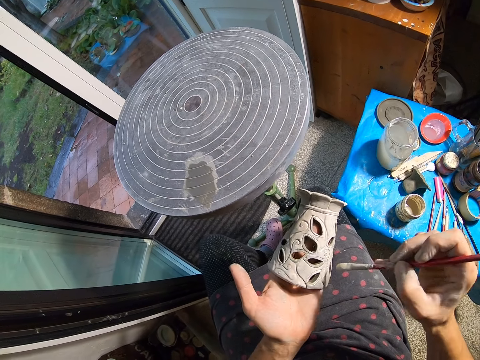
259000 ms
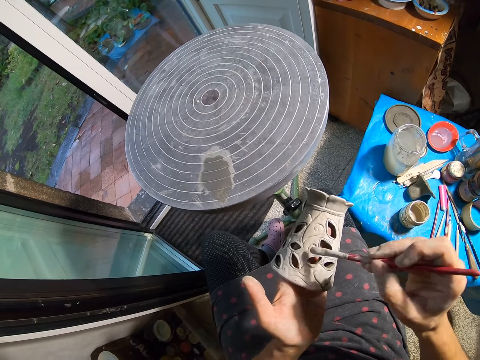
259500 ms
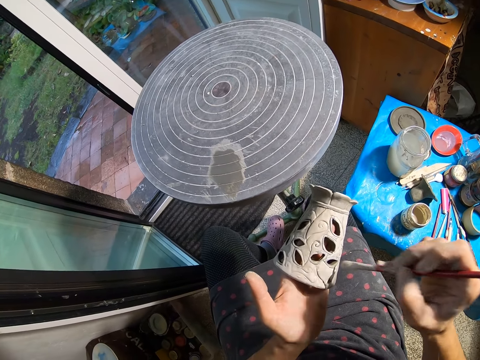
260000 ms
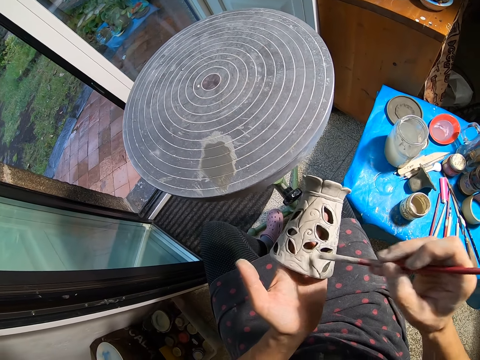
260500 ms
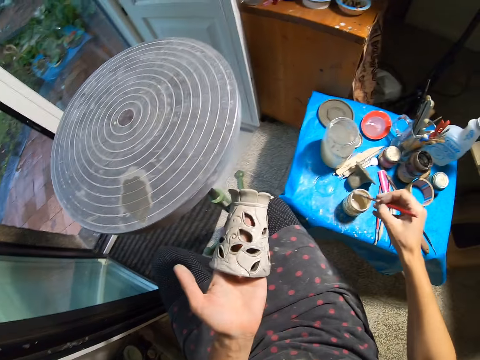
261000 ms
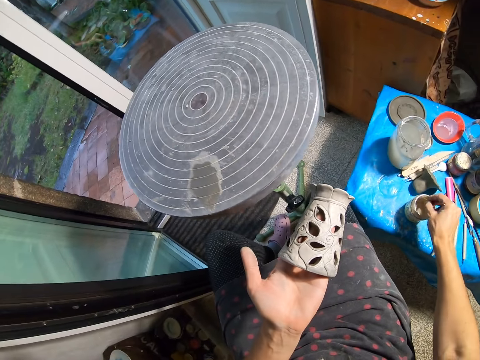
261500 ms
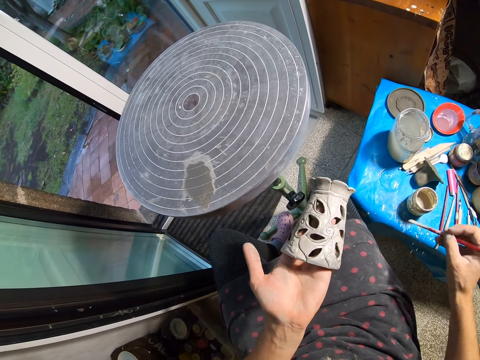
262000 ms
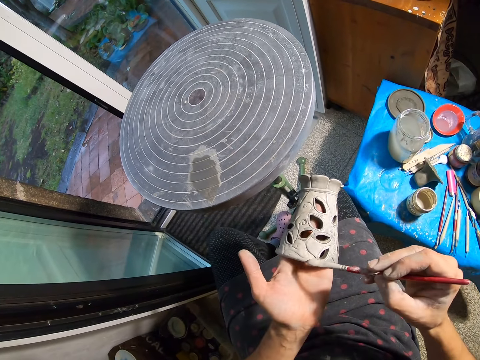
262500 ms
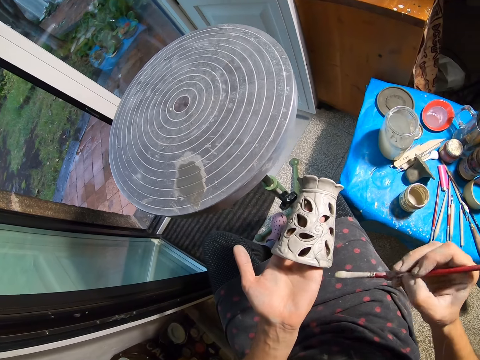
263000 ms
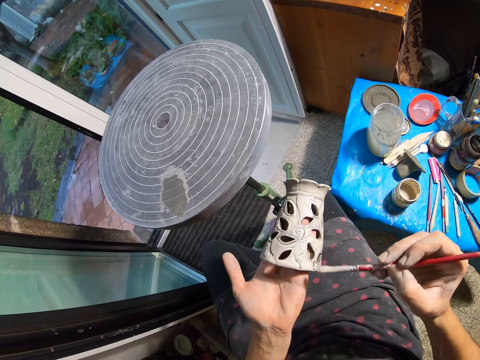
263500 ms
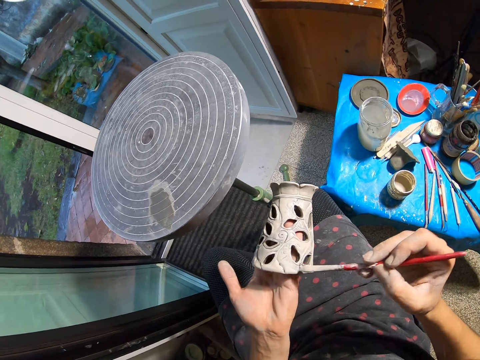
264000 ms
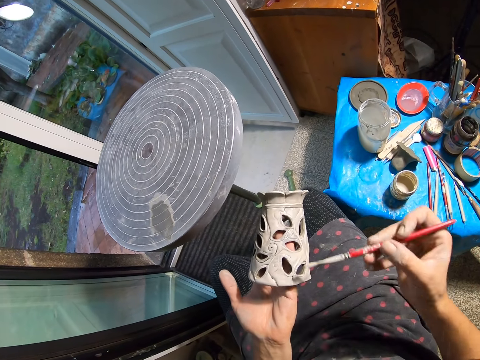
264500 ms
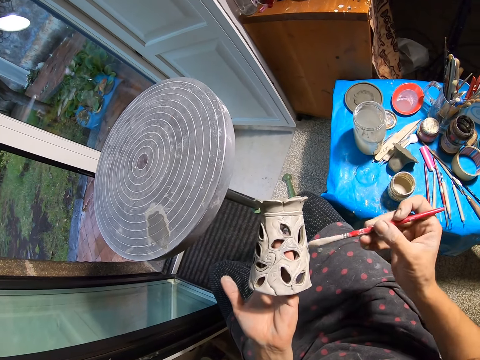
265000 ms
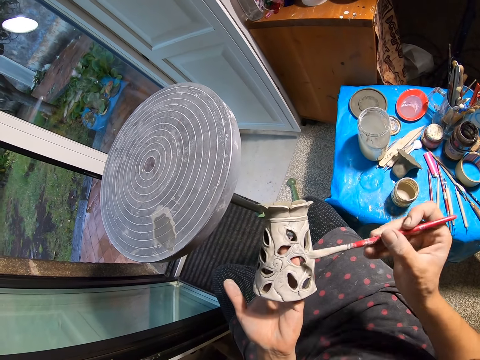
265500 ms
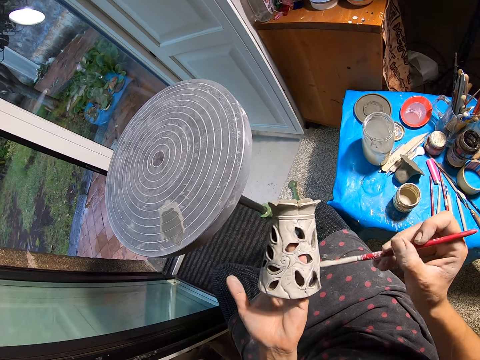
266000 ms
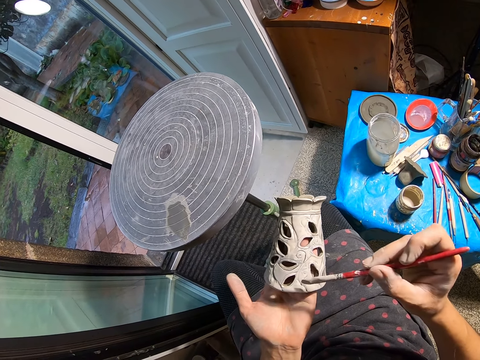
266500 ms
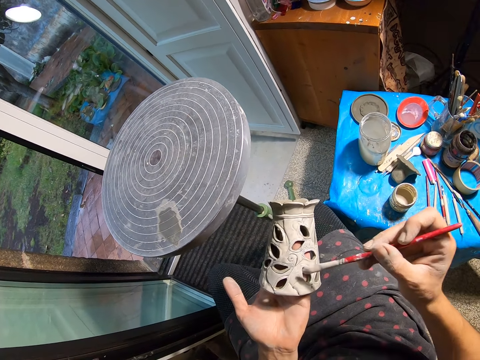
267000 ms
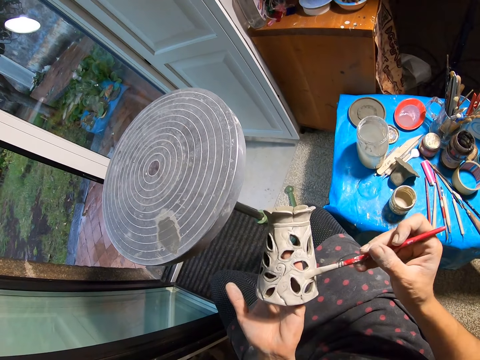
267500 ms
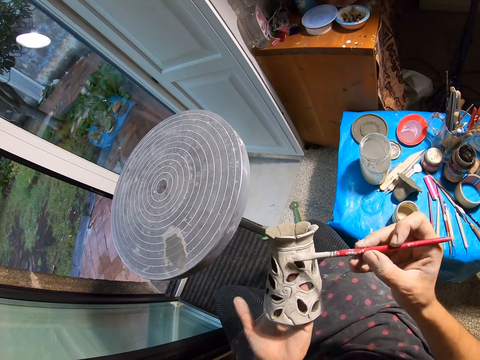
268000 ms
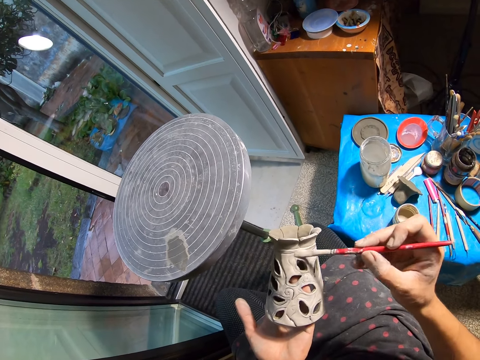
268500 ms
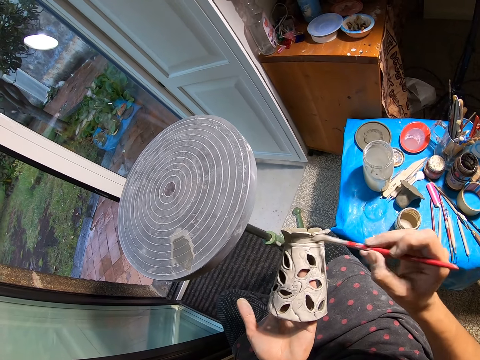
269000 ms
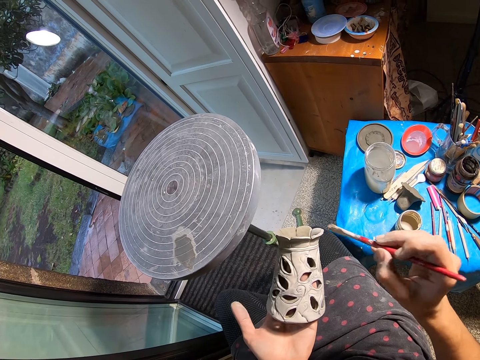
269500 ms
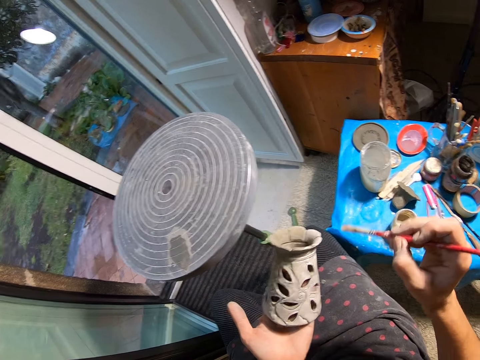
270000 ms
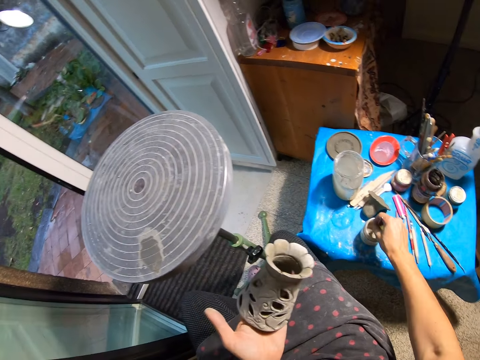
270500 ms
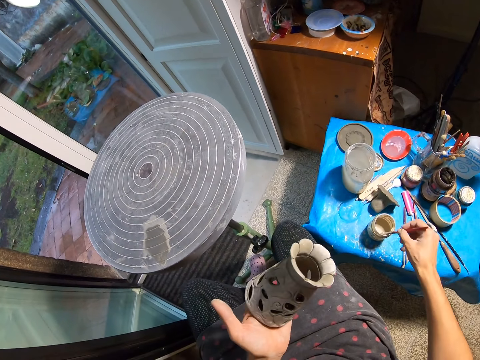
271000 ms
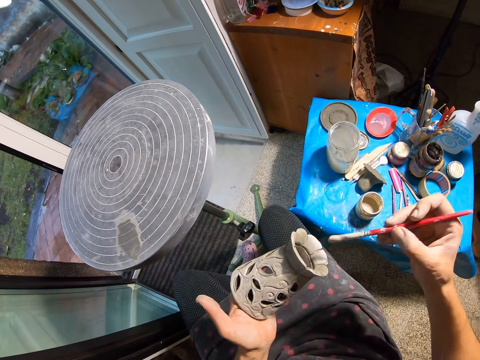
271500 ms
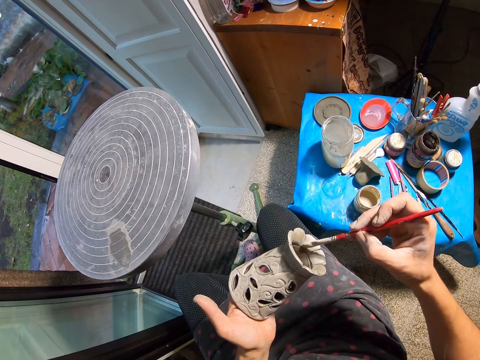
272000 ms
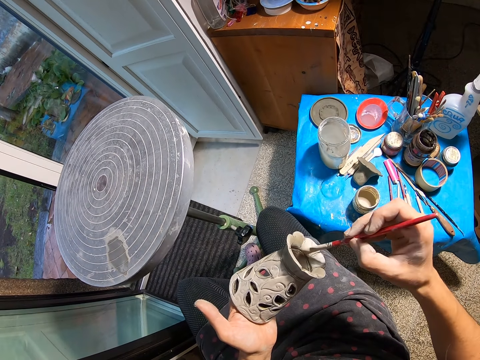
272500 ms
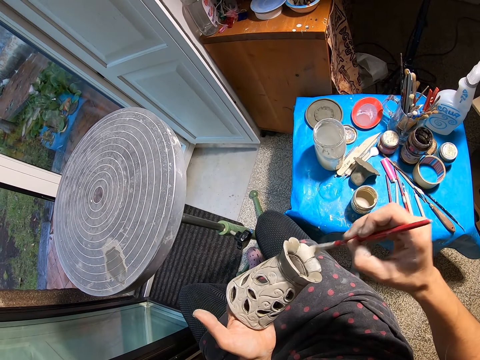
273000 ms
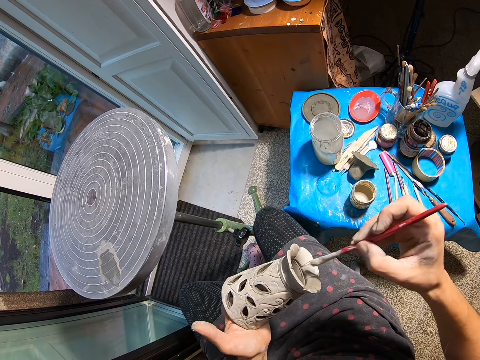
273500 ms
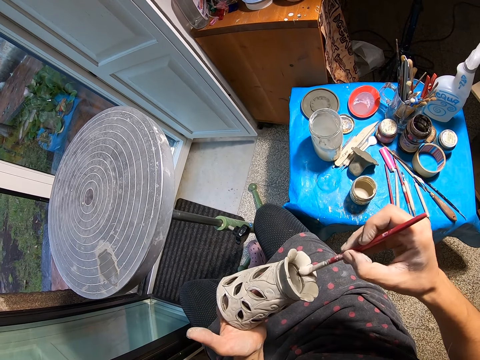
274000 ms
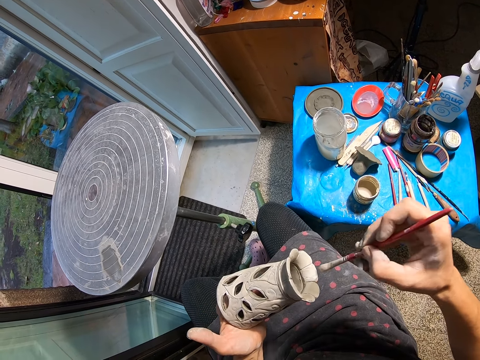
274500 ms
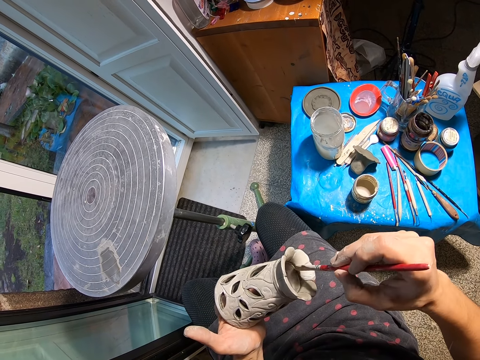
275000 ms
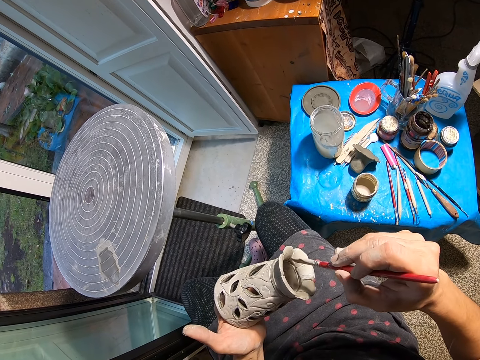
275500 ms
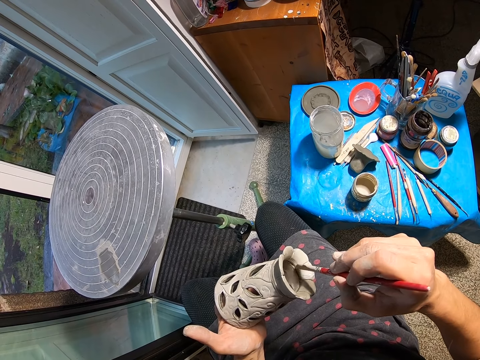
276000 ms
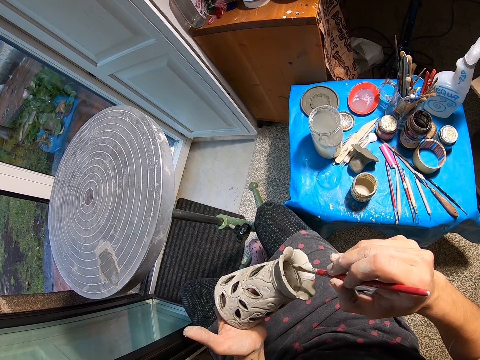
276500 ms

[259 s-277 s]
The camera wearer inserts the brush into the container with his right hand. He paints the craft with the brush in his right hand. He inserts the brush into the container with his right hand. He paints the craft with the brush in his right hand.

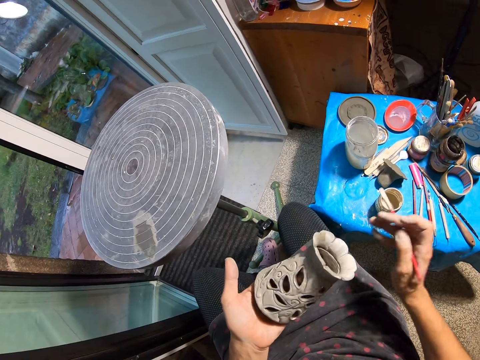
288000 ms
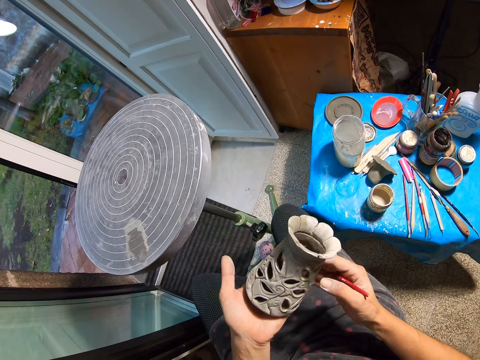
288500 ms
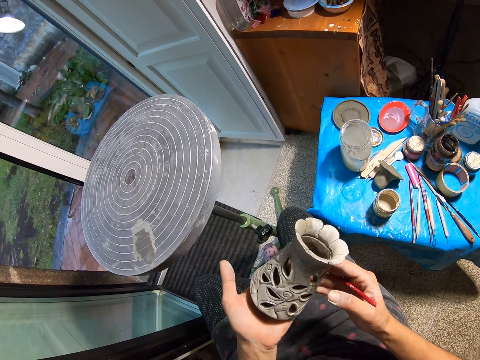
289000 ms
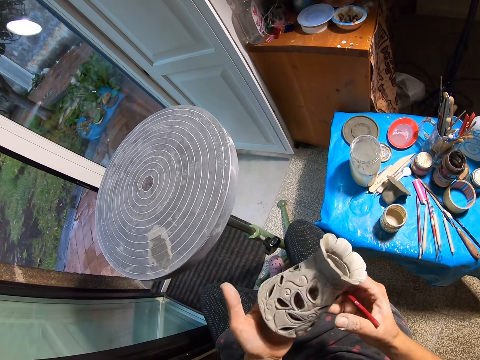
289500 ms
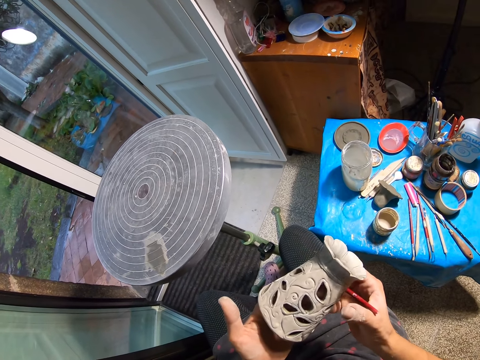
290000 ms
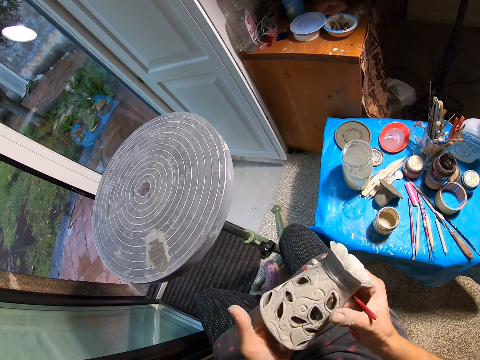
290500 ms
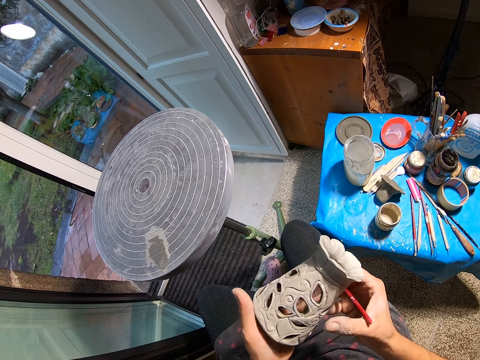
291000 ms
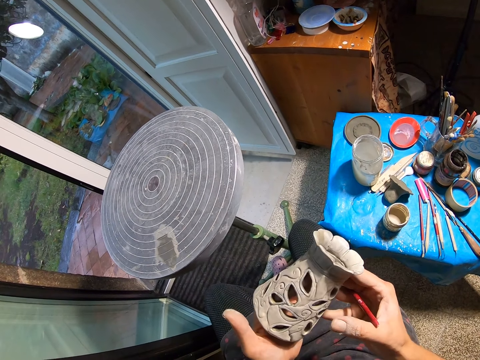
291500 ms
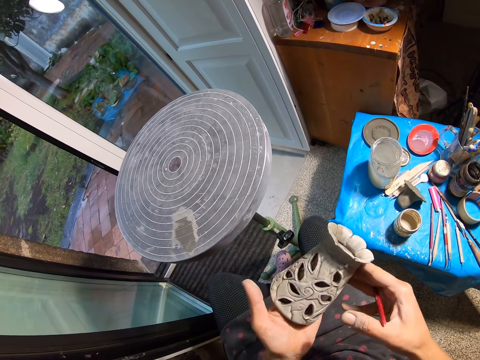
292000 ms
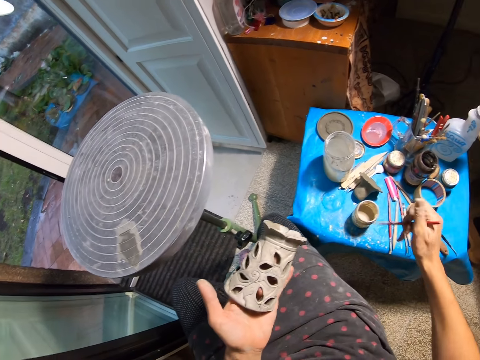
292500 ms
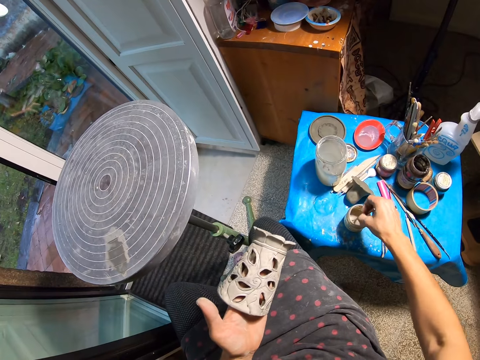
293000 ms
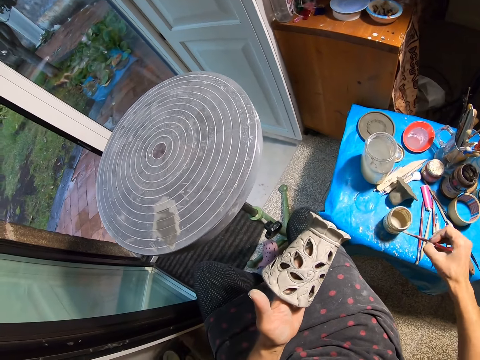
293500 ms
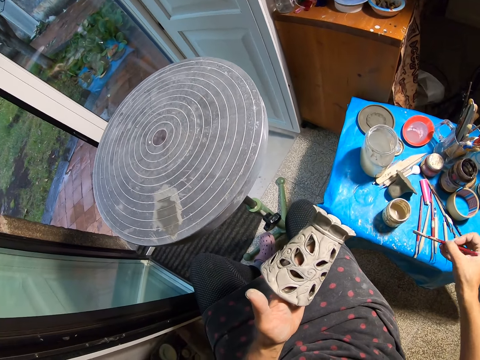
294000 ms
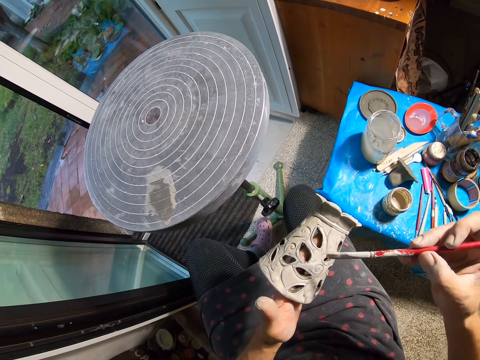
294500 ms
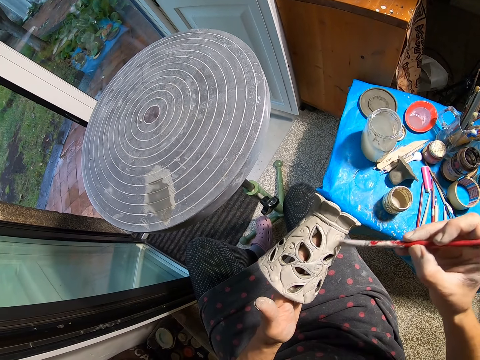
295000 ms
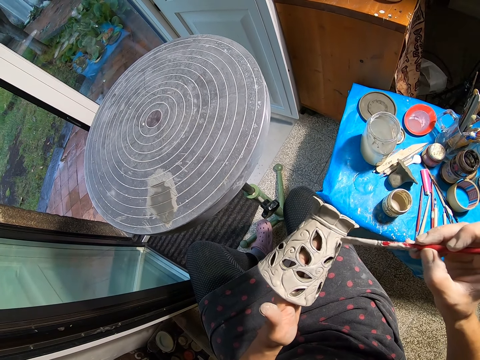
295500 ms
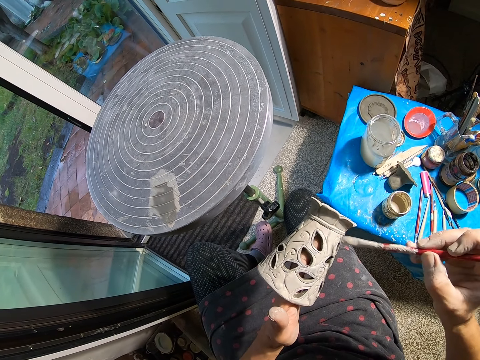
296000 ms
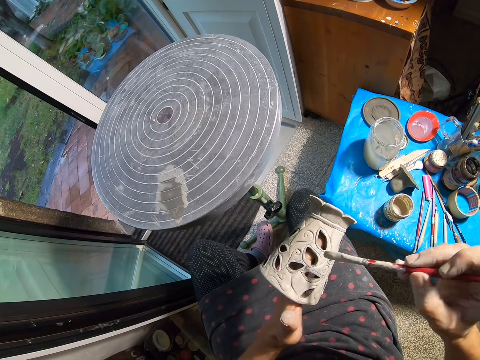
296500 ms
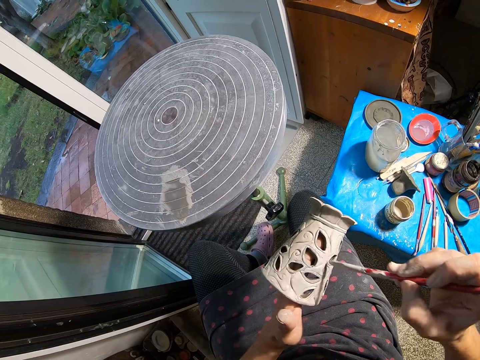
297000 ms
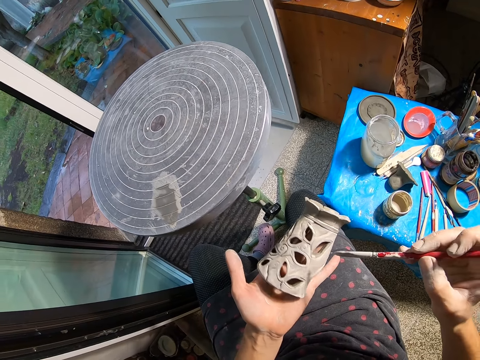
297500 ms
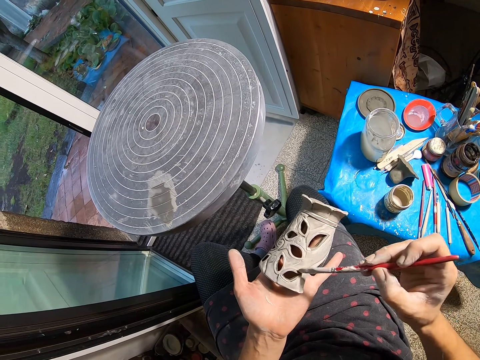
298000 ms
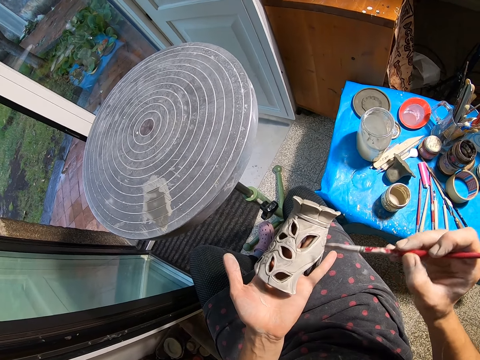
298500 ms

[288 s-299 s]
The camera wearer holds the craft with both hands. She dips the paintbrush into the paint container with her right hand. She touches the brim of the container with the paintbrush in her right hand. She paints the craft in her left hand with the paintbrush in her right hand.
